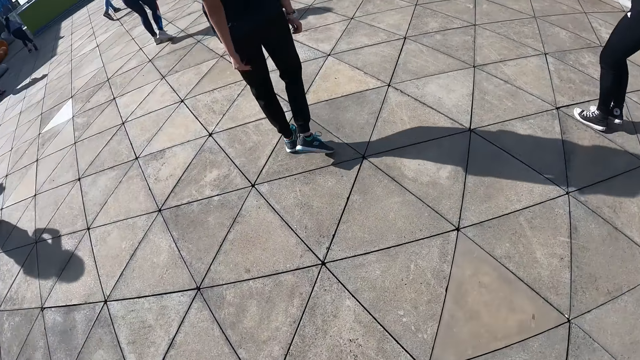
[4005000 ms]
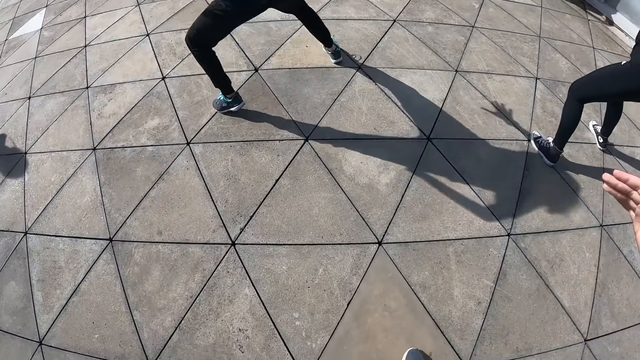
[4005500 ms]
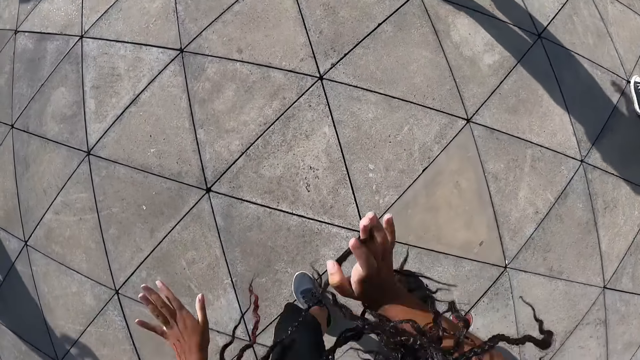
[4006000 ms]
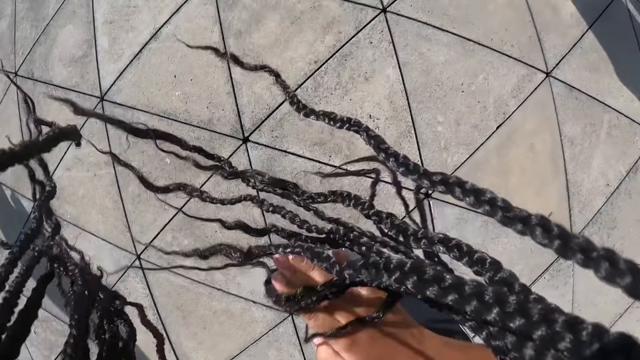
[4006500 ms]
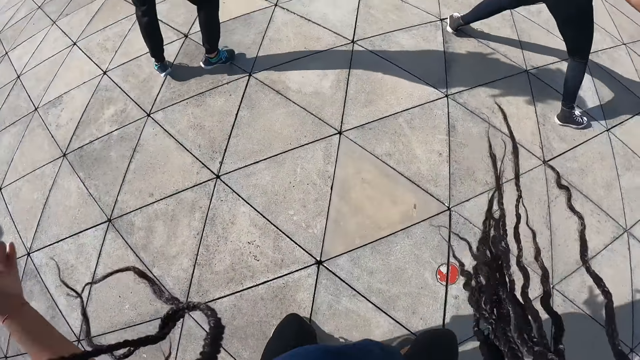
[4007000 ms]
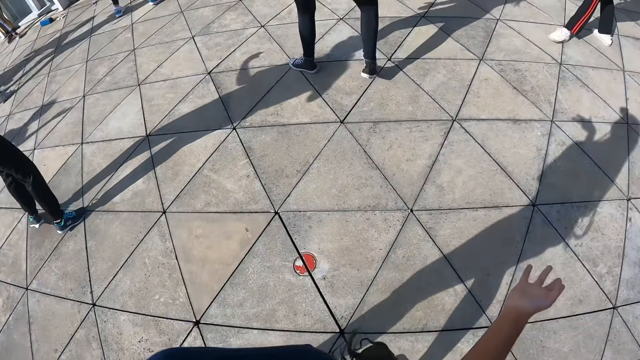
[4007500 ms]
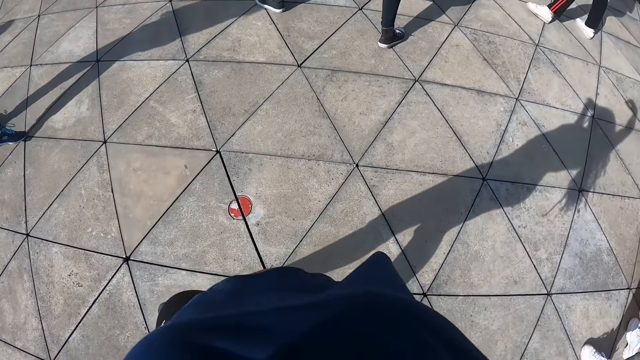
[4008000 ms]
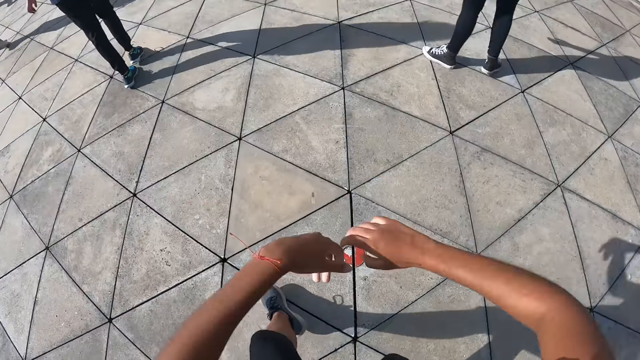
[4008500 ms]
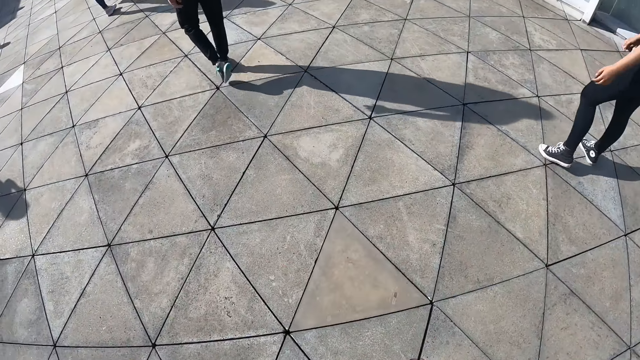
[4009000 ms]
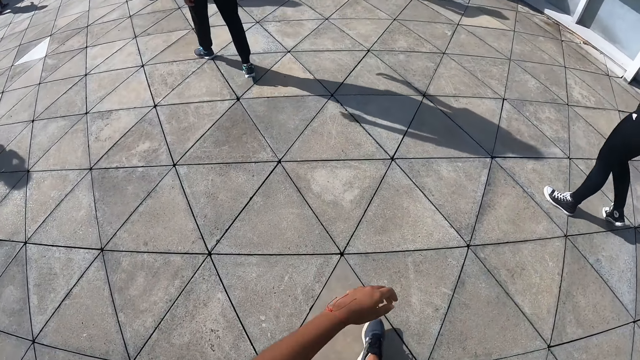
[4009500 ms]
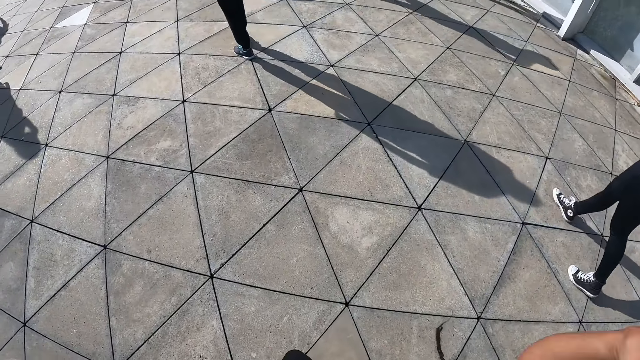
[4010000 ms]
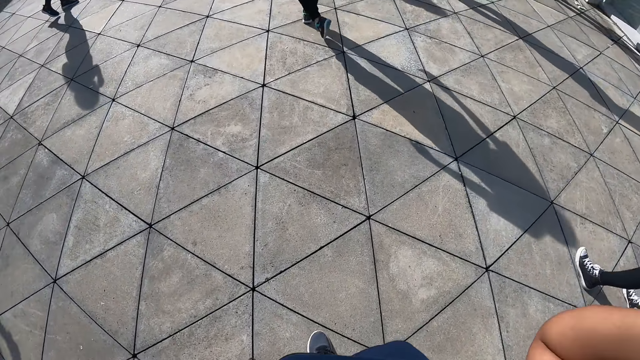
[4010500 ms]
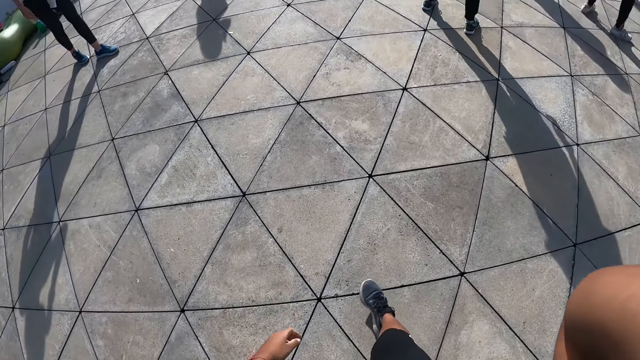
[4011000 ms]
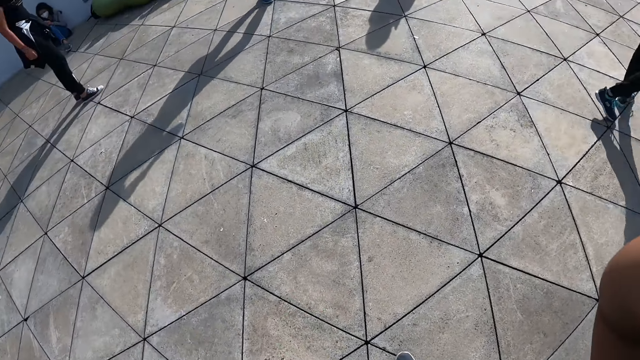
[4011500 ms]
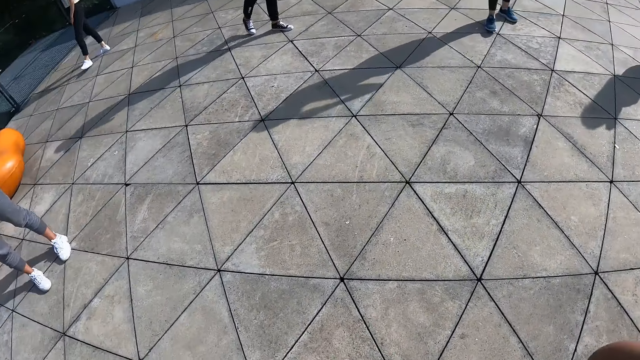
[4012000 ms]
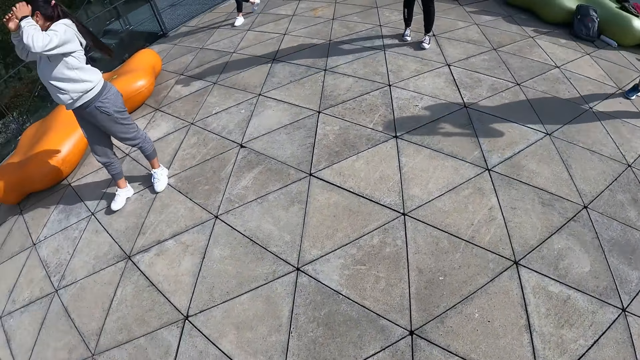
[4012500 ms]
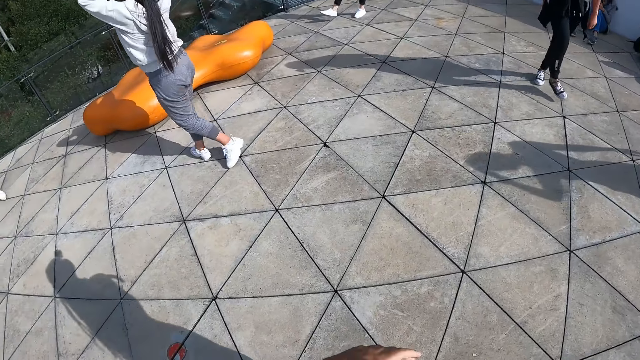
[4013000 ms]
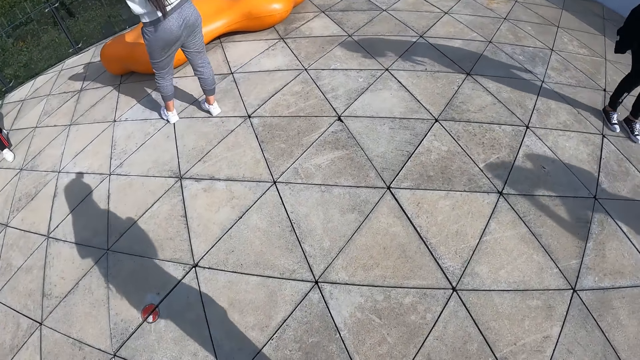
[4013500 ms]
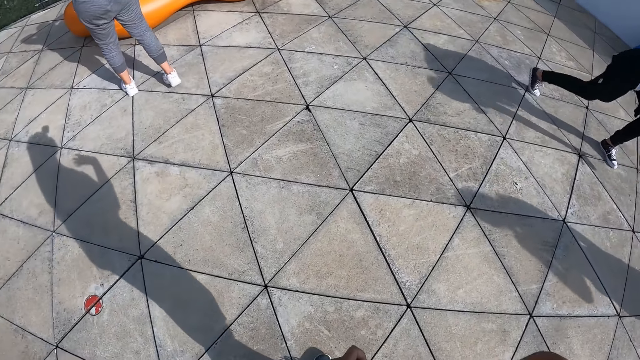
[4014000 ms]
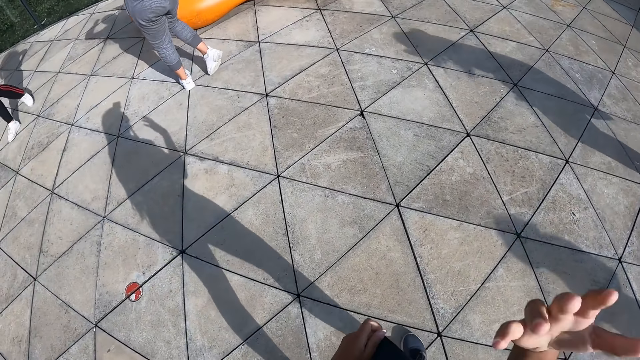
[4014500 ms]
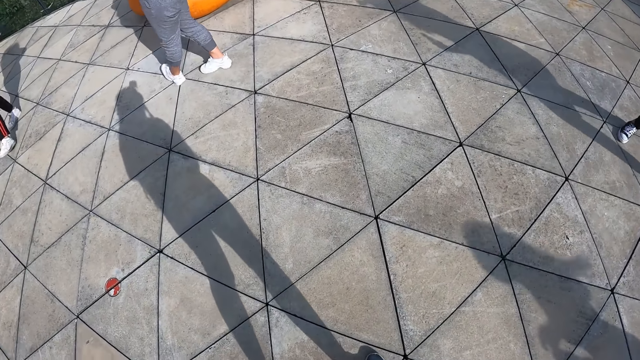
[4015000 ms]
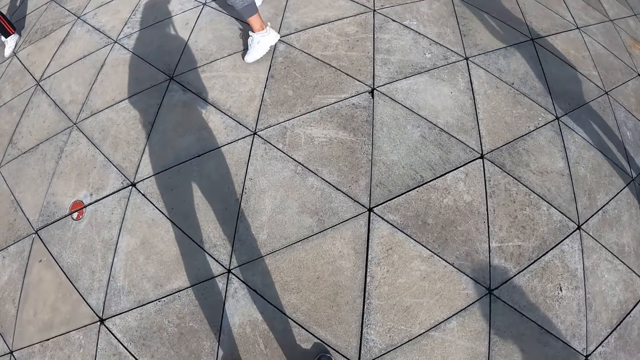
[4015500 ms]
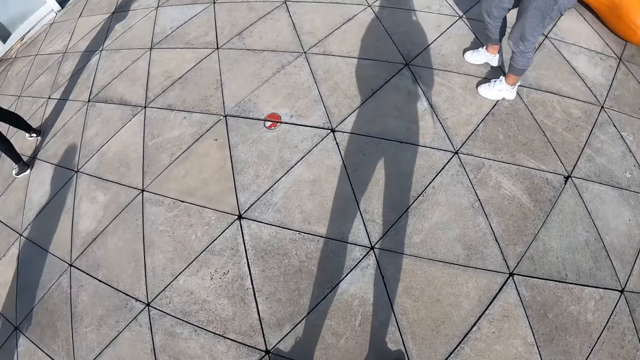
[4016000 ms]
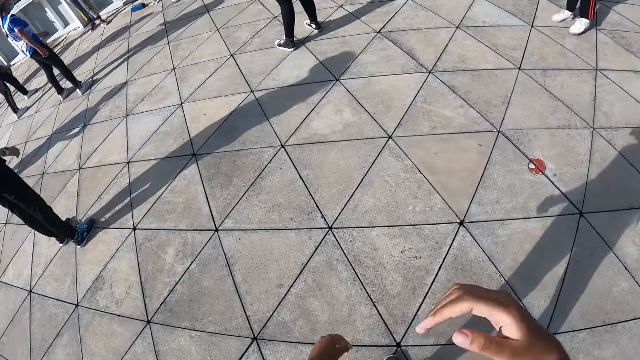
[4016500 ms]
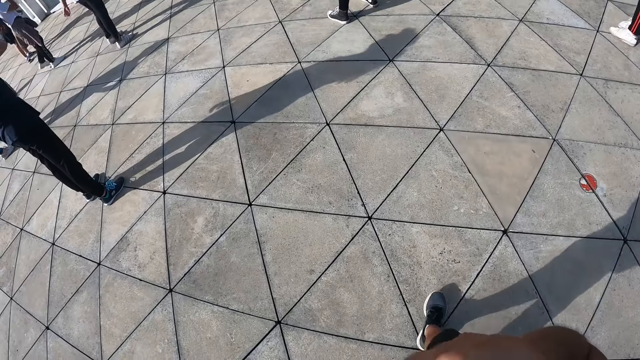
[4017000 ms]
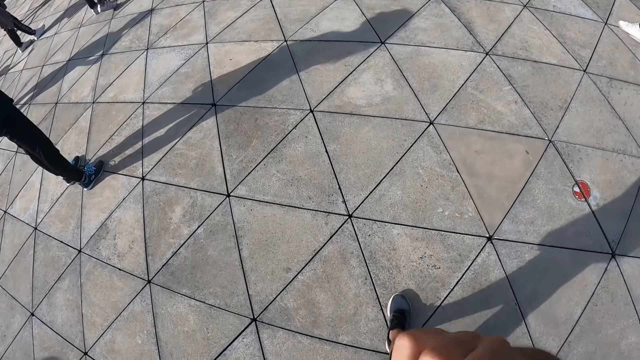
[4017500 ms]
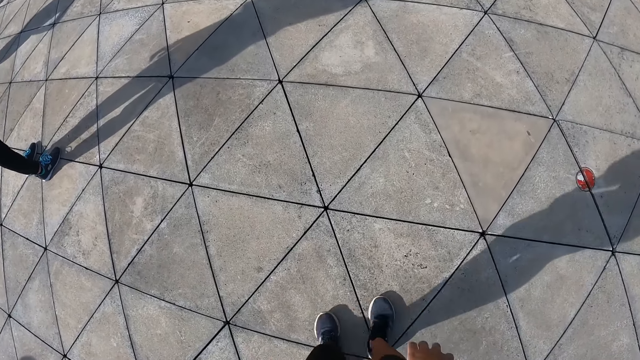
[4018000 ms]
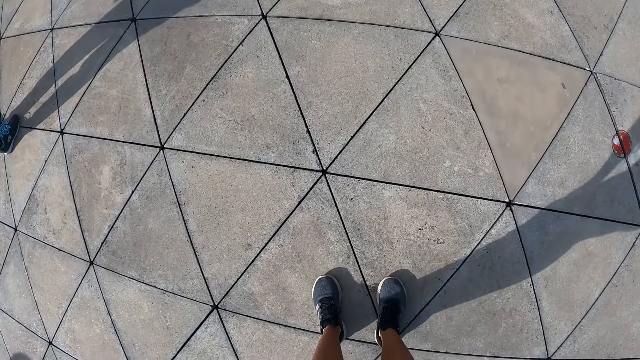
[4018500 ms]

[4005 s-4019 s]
The camera wearer walks forward. She holds something with the right hand. She walks forward. She turns around. She moves her right hand. She turns around. She touches her face with her right hand. She steps forward.

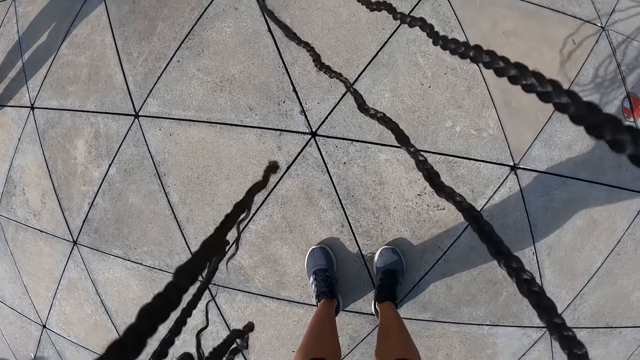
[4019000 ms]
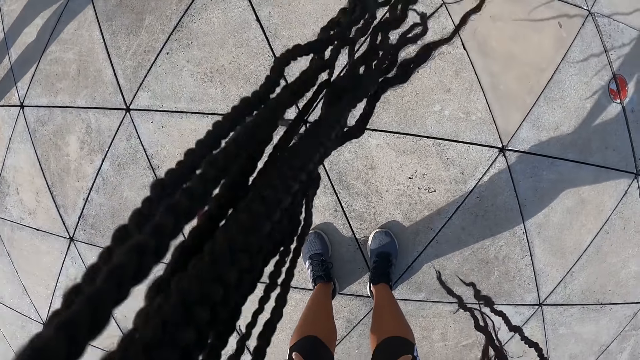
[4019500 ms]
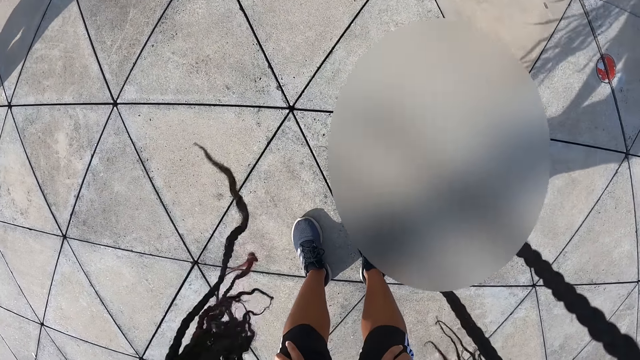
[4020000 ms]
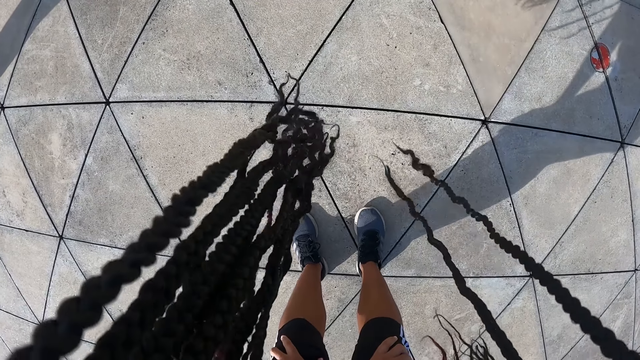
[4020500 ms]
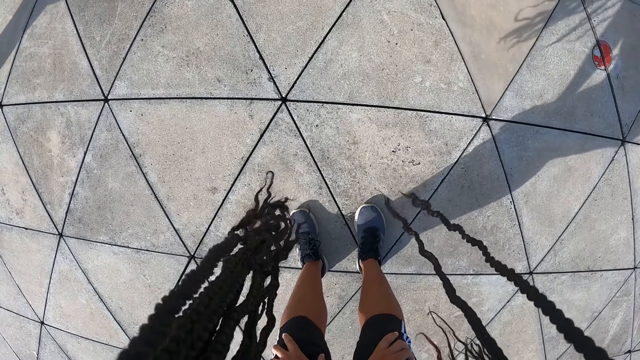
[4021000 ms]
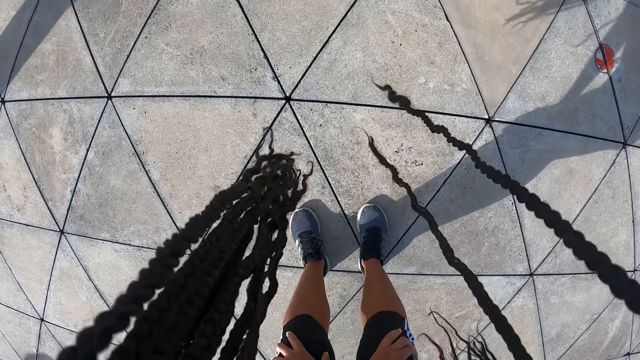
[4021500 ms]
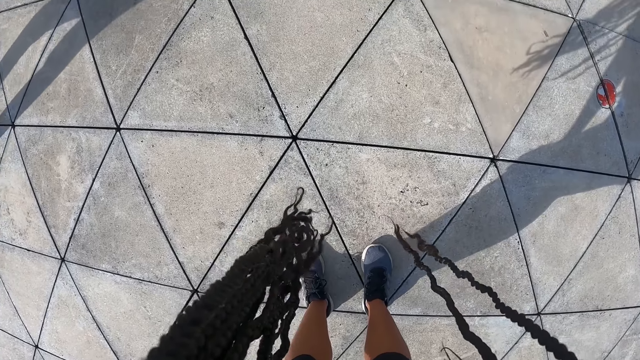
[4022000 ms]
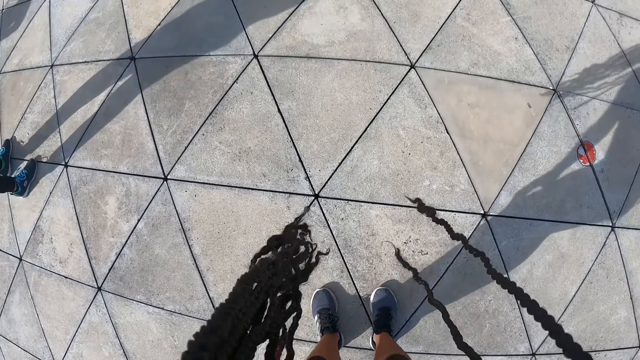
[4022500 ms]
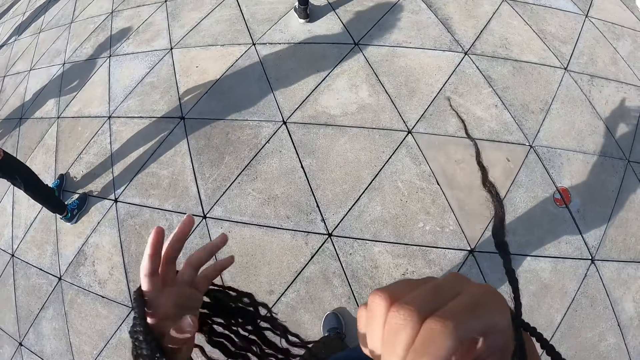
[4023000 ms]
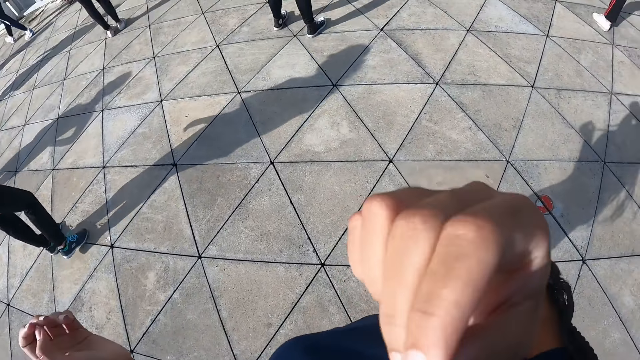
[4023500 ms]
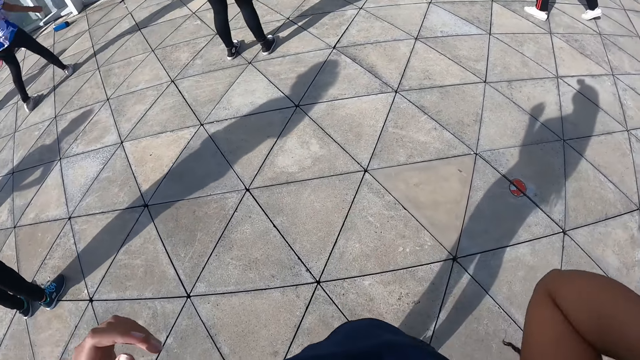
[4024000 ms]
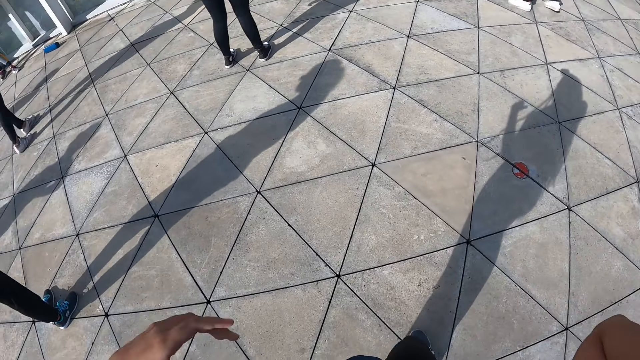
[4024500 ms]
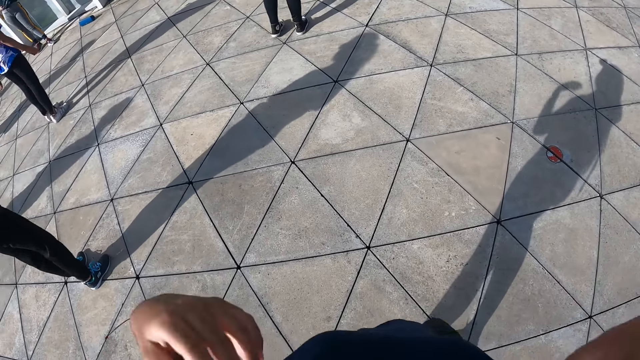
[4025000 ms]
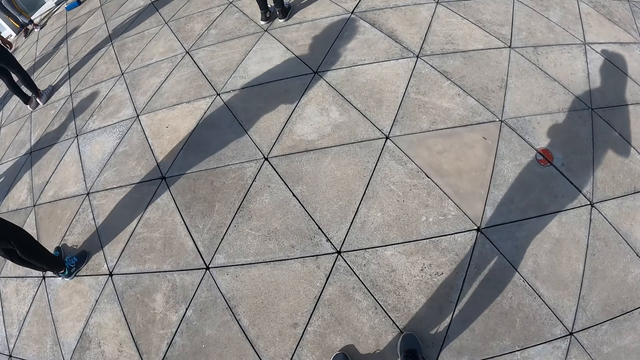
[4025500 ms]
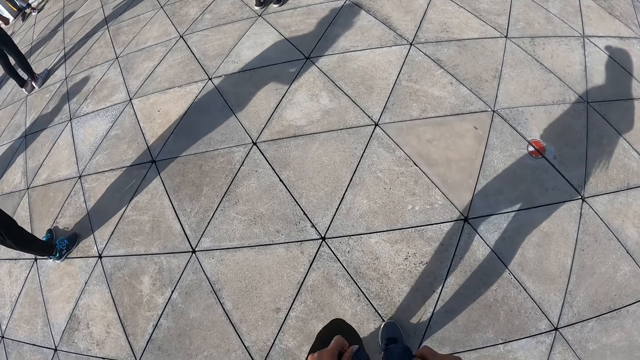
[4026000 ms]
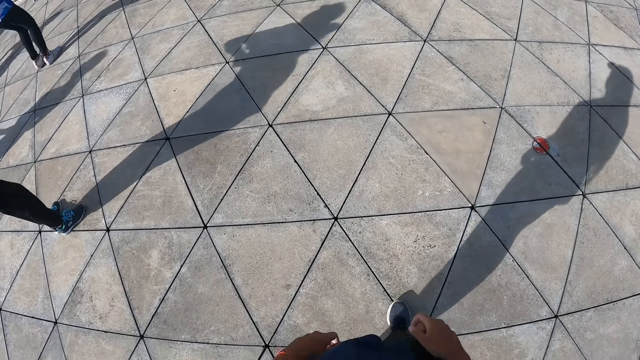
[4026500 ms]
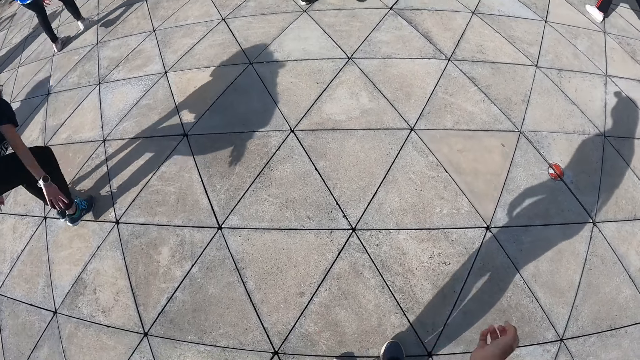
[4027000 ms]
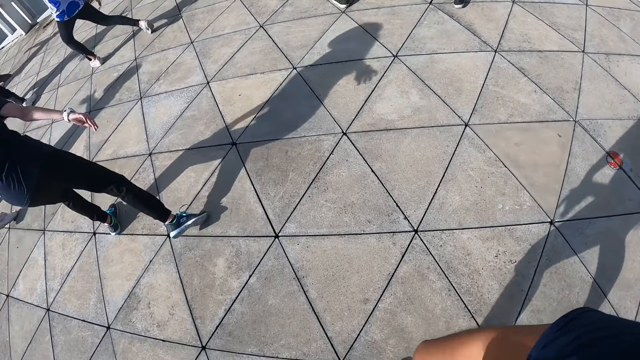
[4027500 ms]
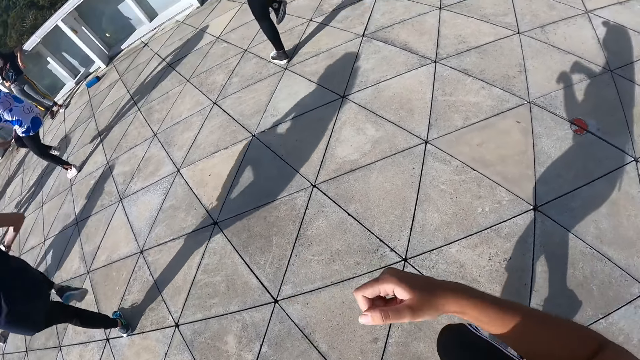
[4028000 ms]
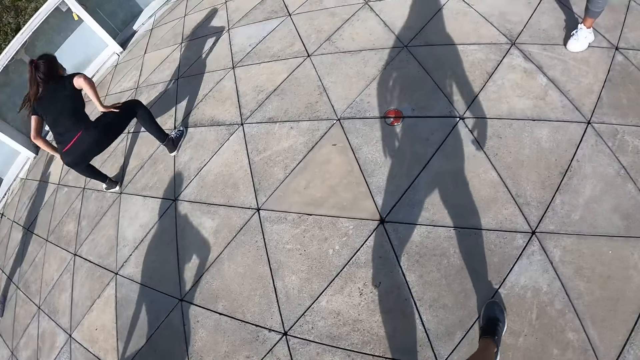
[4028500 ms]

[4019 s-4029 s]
The camera wearer bends towards the floor. She straightens the braids. She stands. She adjusts a face mask on her face with her right hand. She raises her right hand. She drops both hands. She touches the shirt with both hands. She adjusts her cloth with both hands. A woman dances. The camera wearer dances on the compound. Another woman dances.
